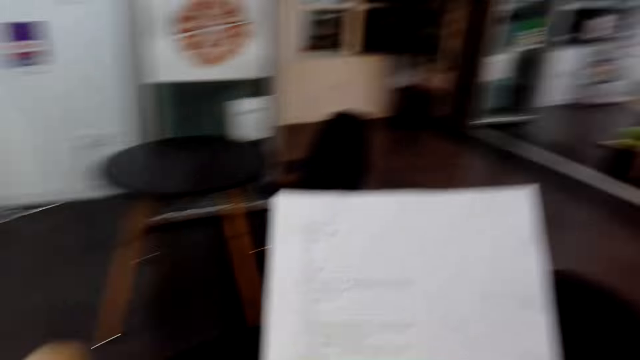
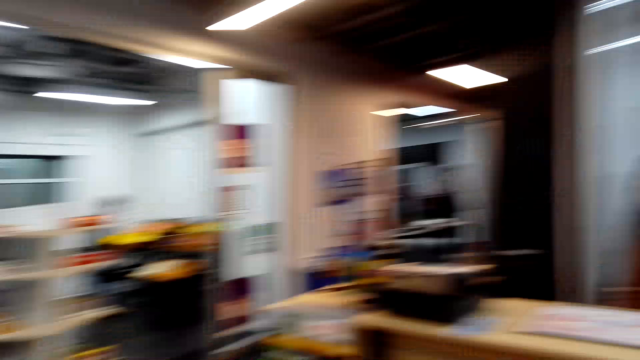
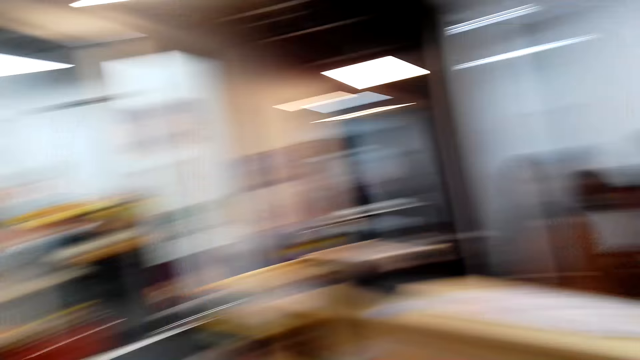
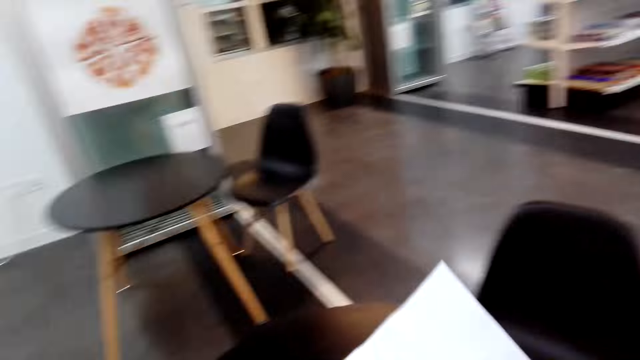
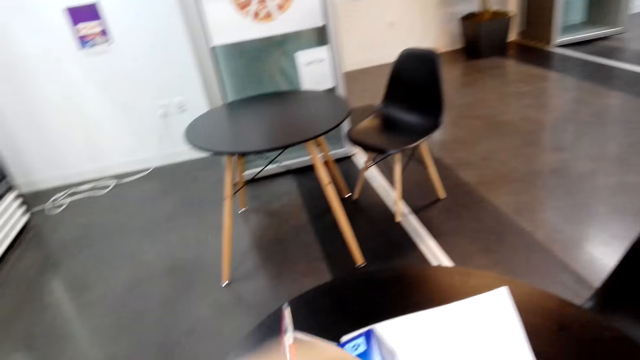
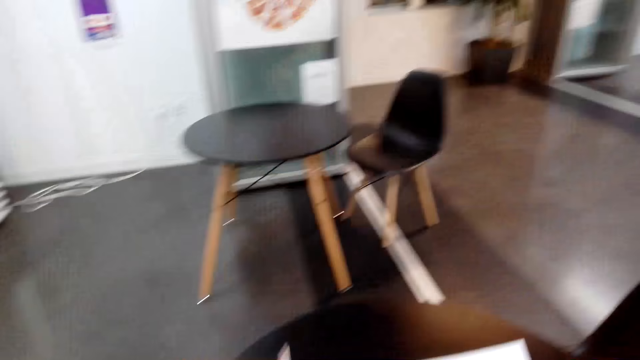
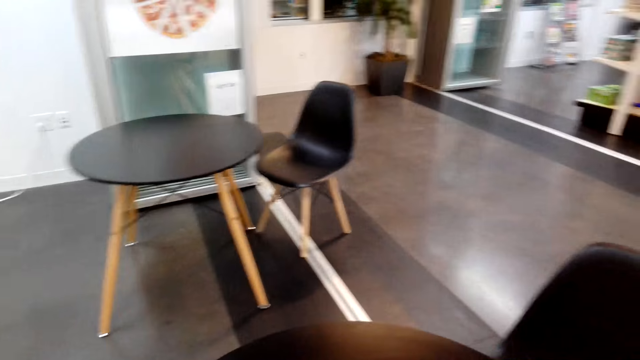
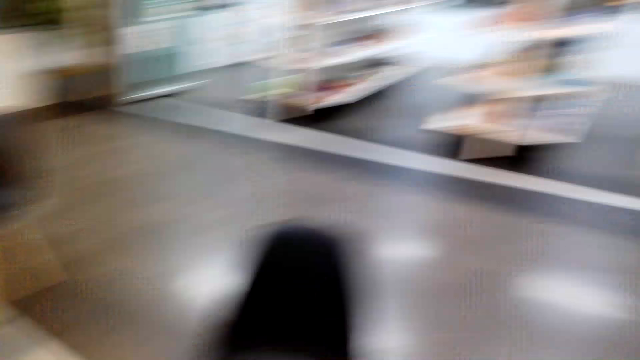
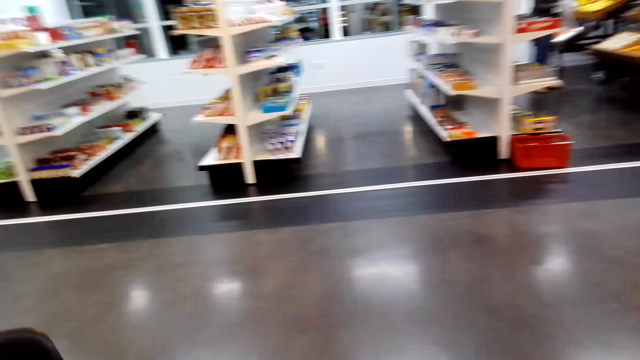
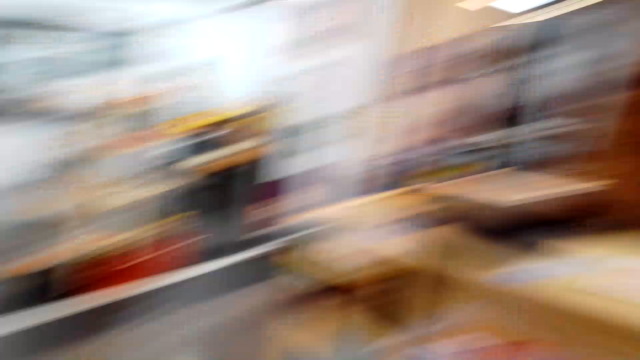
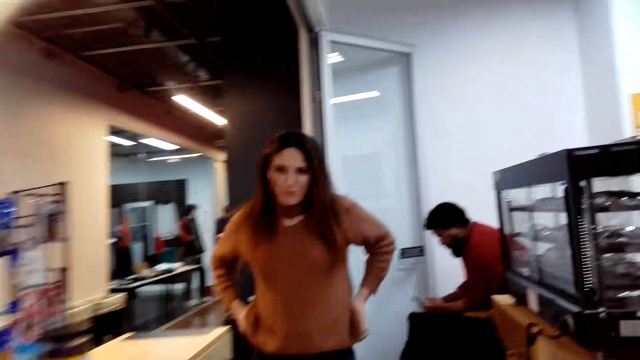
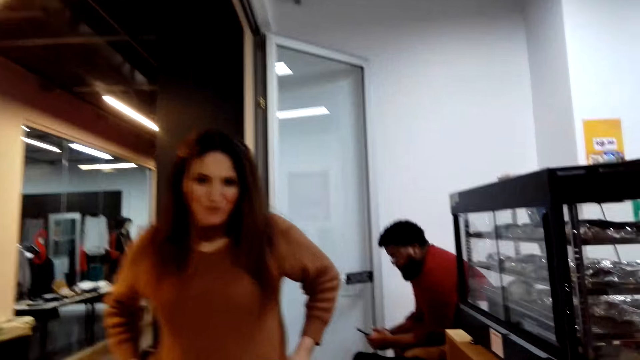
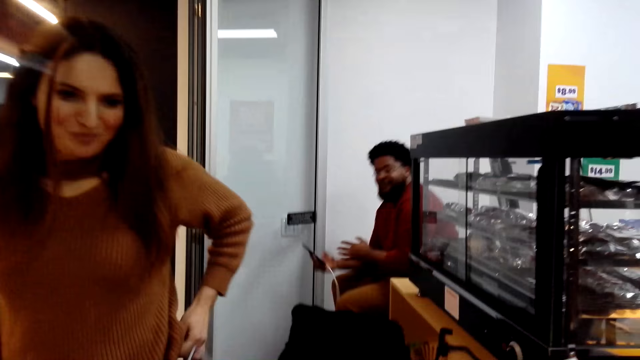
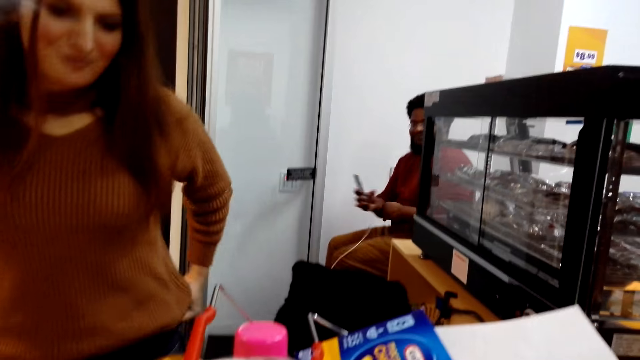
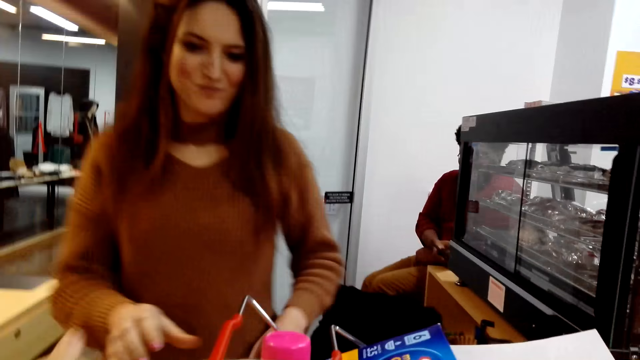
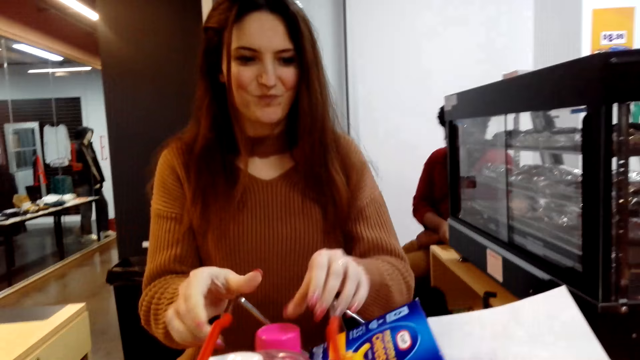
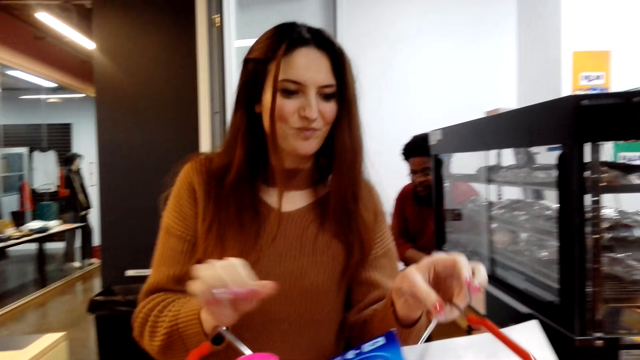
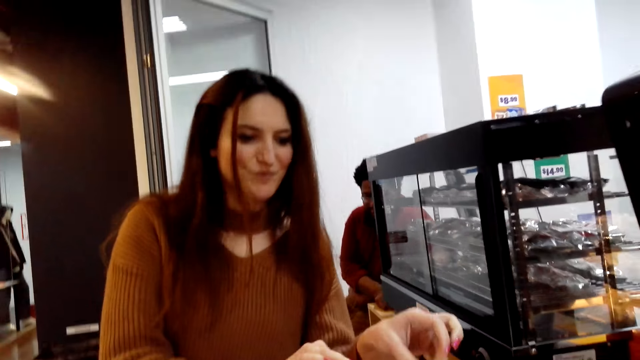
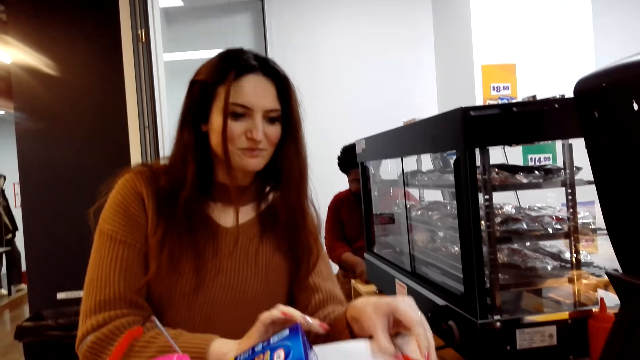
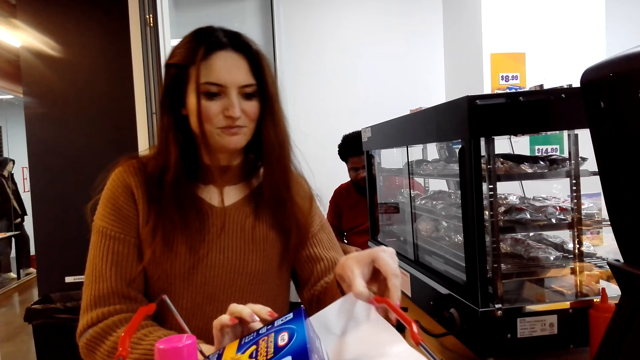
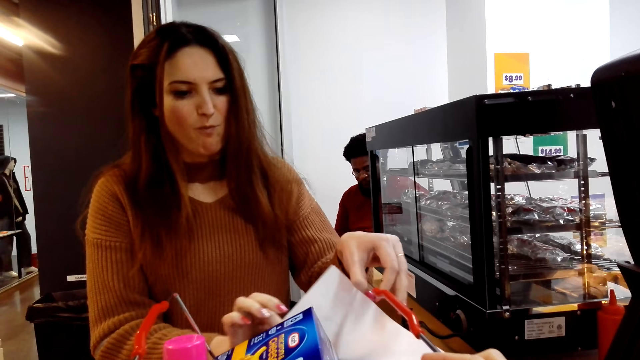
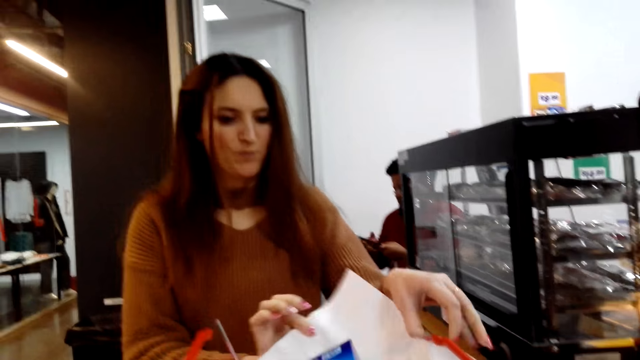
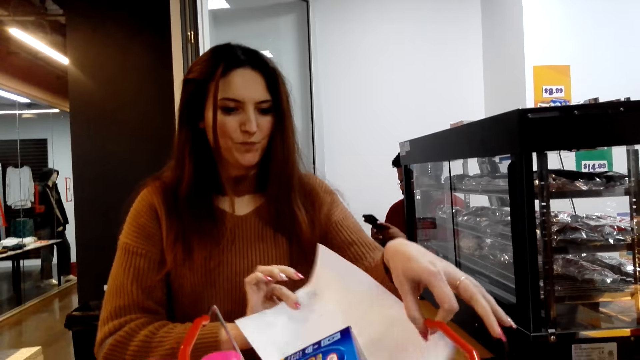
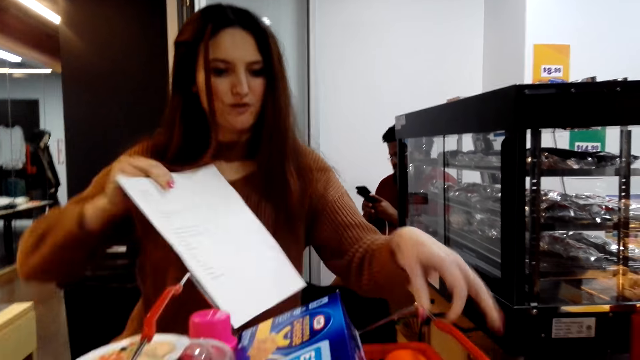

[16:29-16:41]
The camera wearer looks around the shop. They carry the shopping basket. They pick up the shopping bucket. They walk around the shop. A woman looks around the shop. A man uses a phone. The camera wearer interacts with the cashier. They place the shopping bucket on the table. The woman picks up the shopping list.

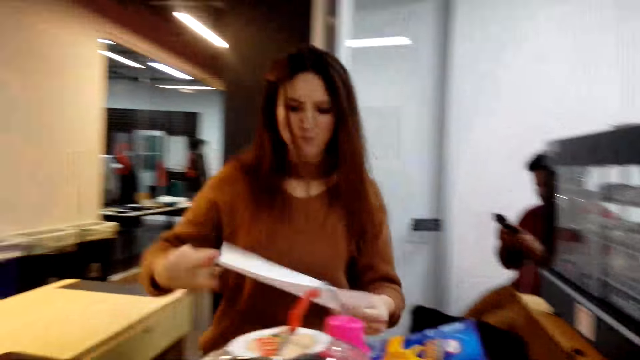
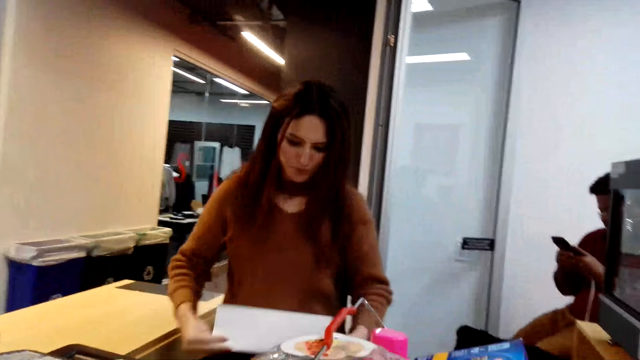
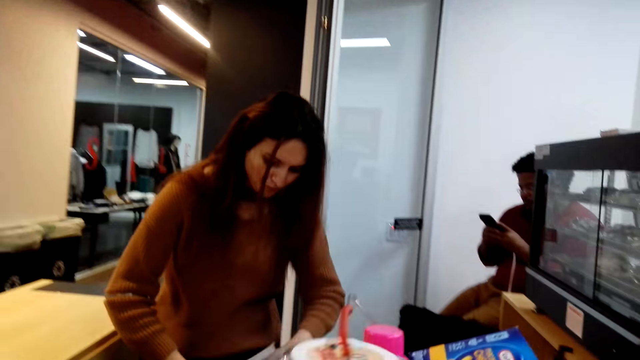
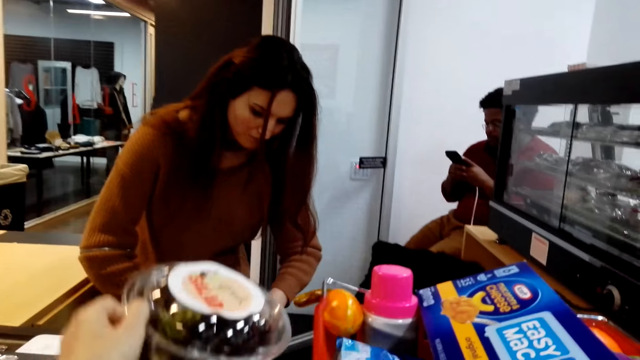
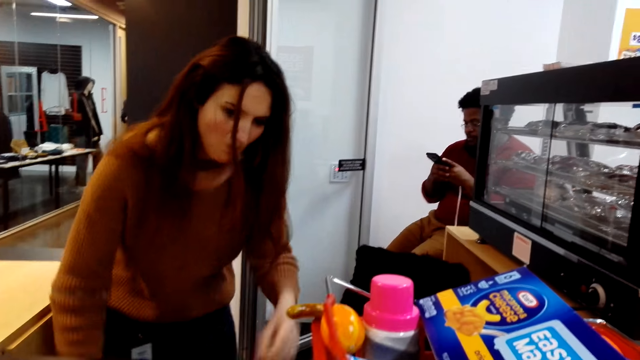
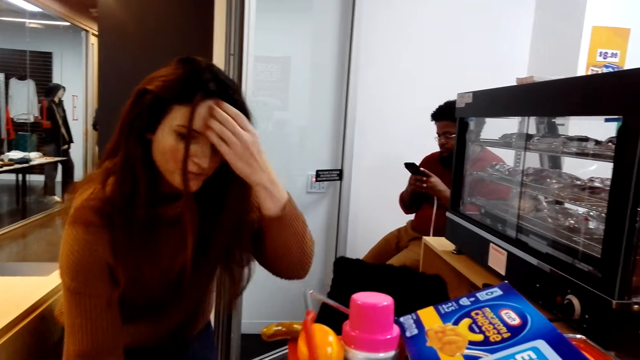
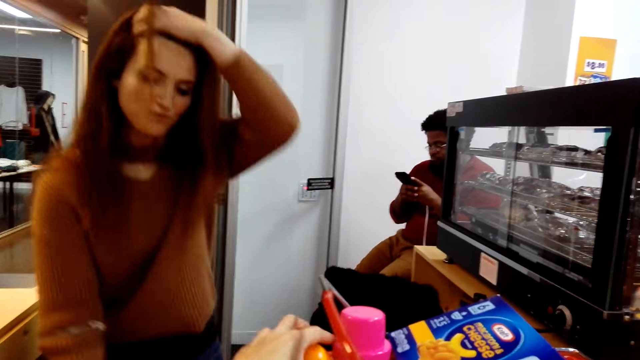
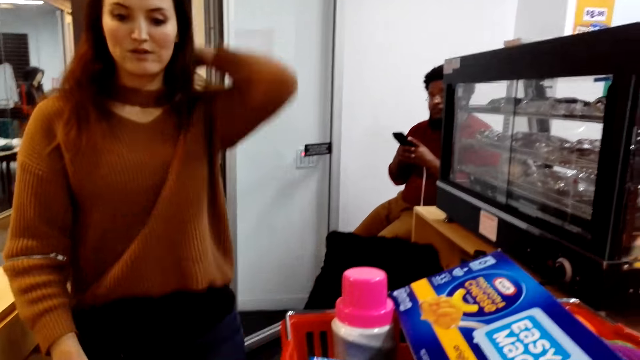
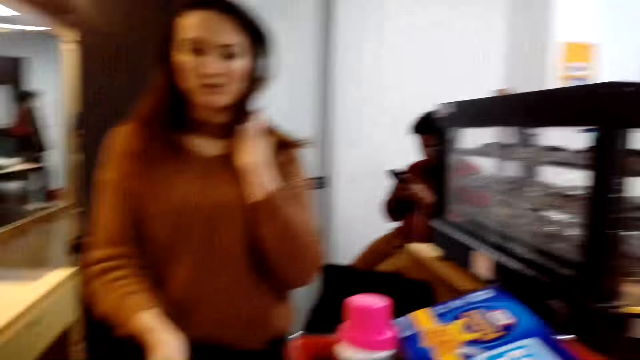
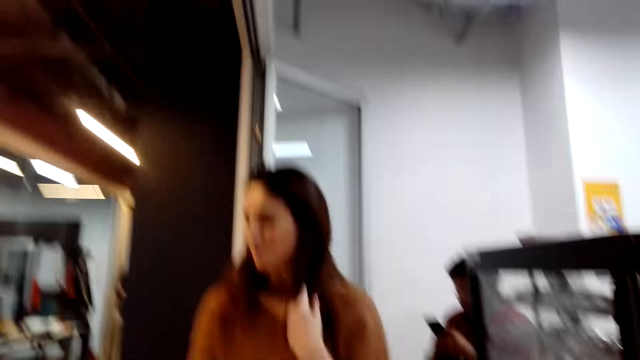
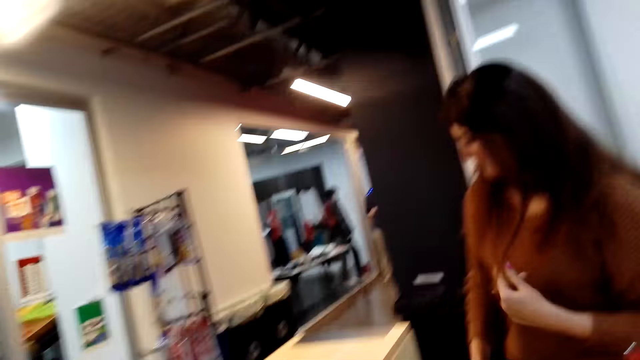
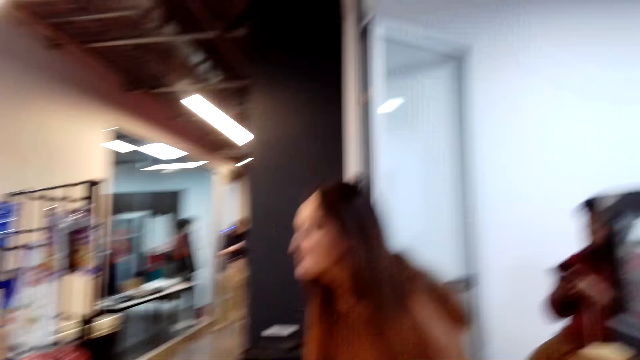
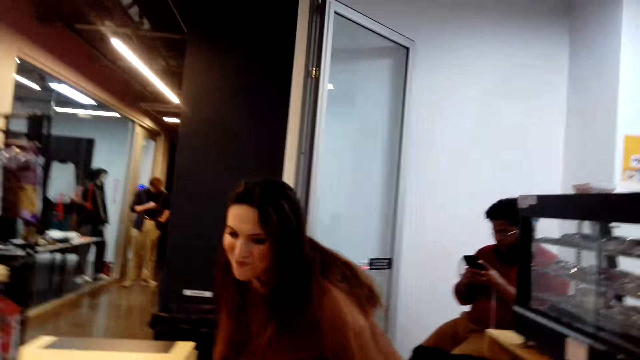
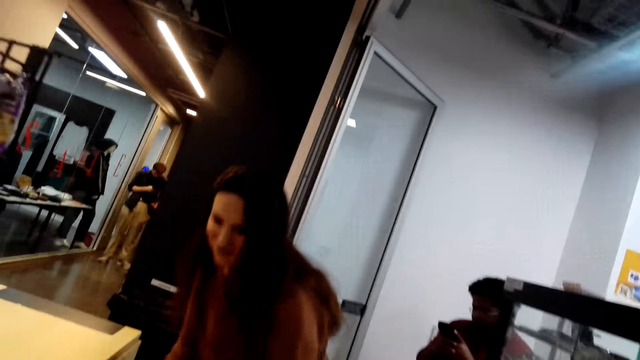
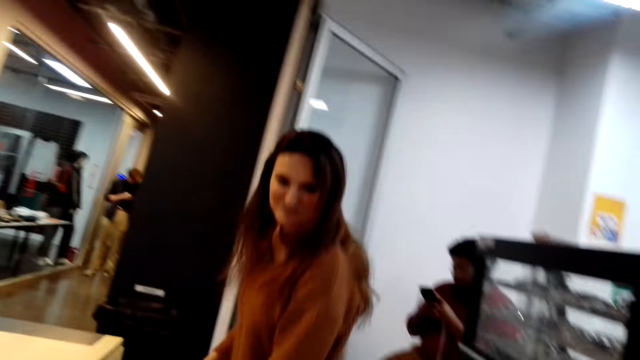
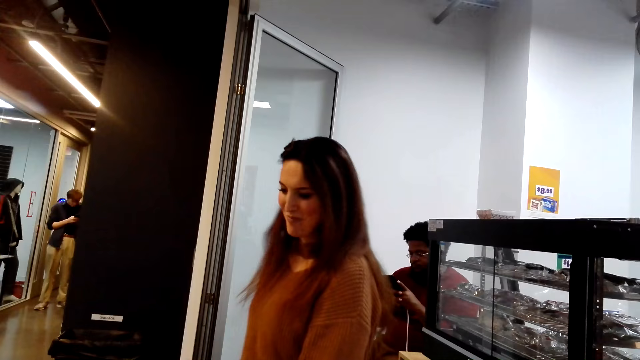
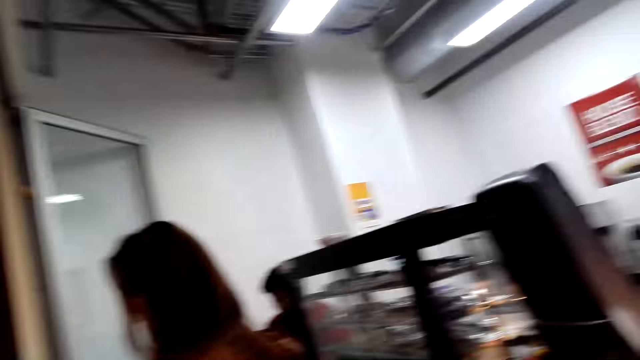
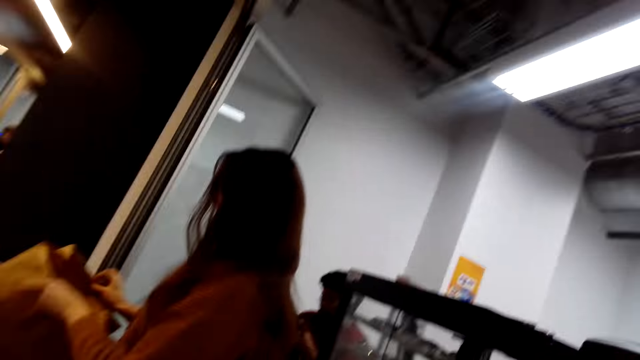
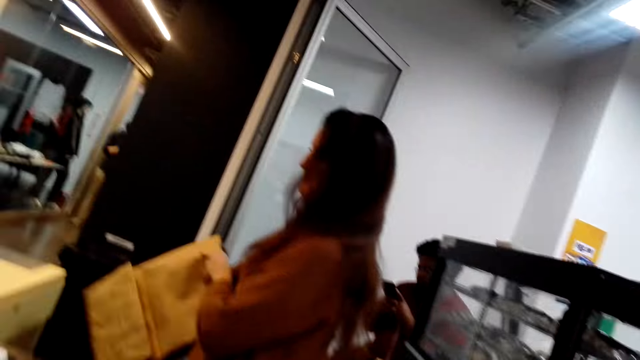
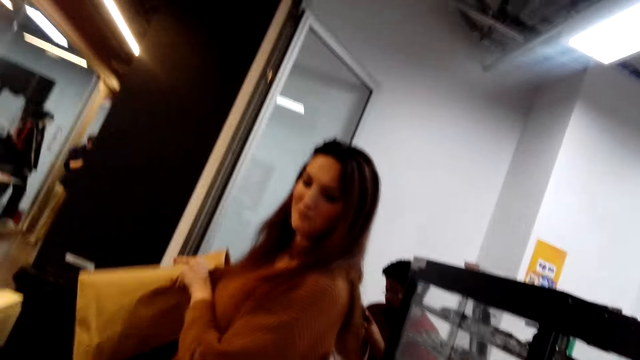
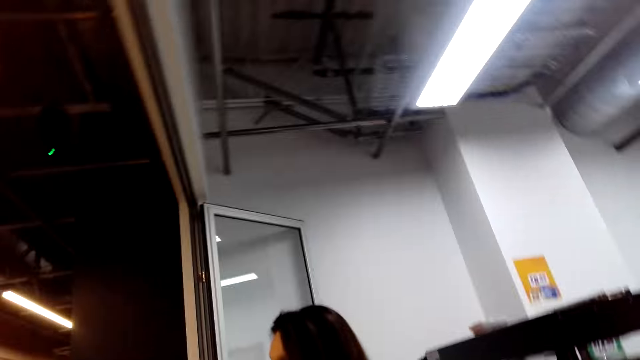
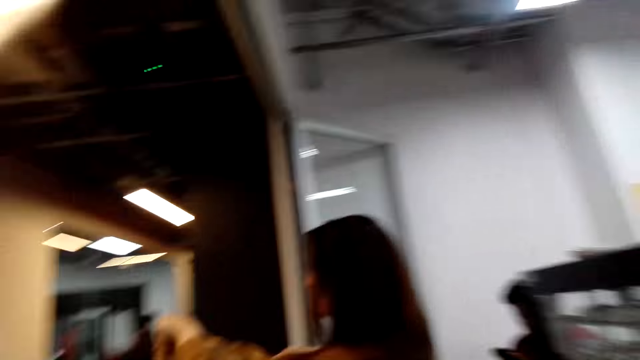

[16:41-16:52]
The man uses the phone. The woman places the shopping list on something. The camera wearer places food stuff on the table. They remove the items from the shopping basket. The woman pulls her hair. The man uses the phone. The woman pulls her hair. The camera wearer places food stuff on the table. They converse with the woman. The woman picks up a shopping bag. The camera wearer converses with the woman. The woman unfolds an envelope.
